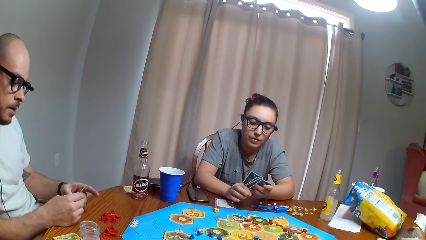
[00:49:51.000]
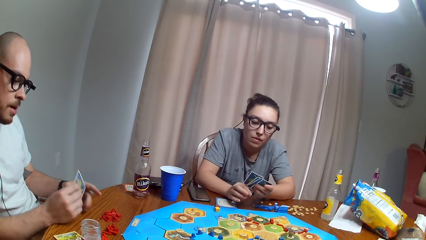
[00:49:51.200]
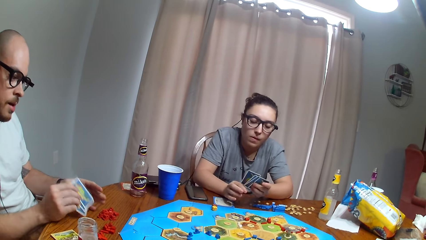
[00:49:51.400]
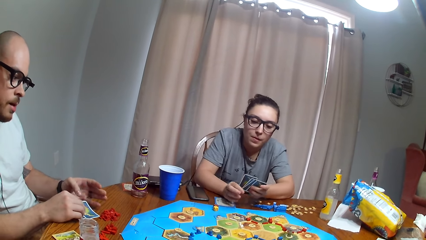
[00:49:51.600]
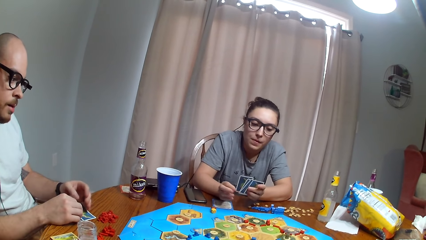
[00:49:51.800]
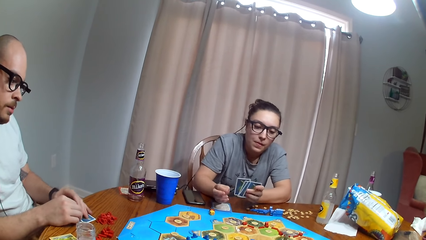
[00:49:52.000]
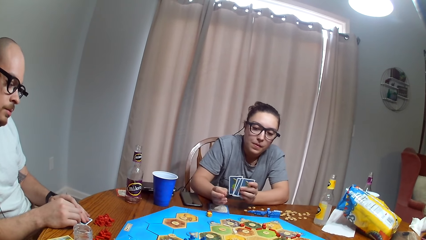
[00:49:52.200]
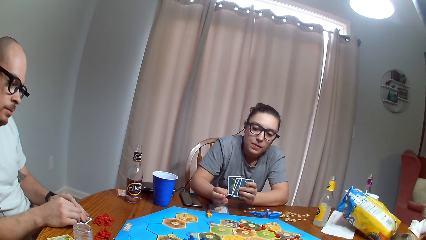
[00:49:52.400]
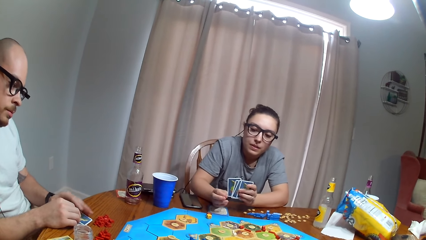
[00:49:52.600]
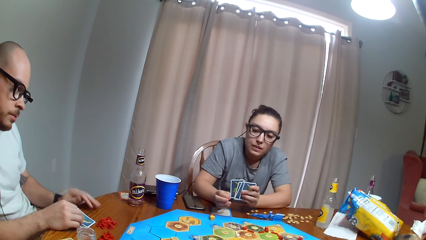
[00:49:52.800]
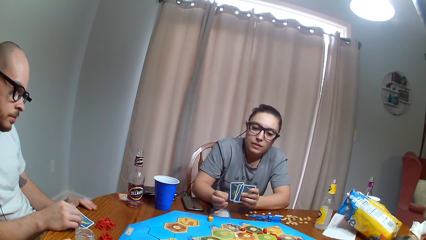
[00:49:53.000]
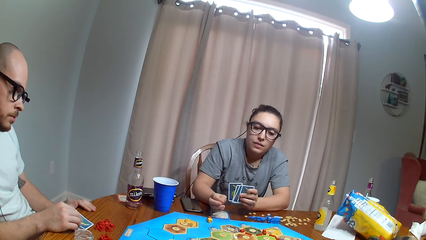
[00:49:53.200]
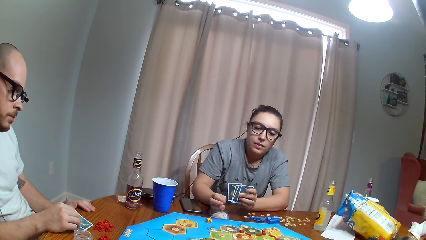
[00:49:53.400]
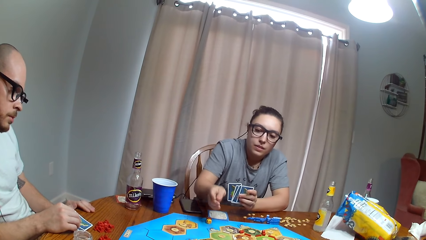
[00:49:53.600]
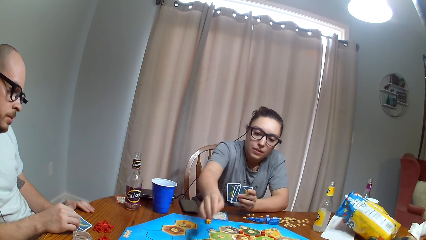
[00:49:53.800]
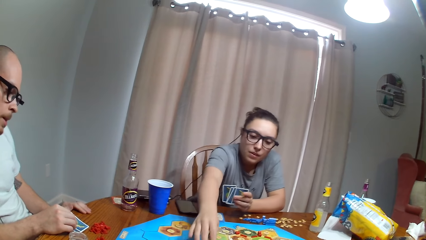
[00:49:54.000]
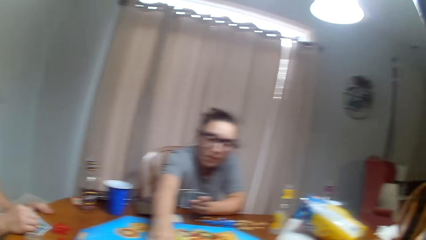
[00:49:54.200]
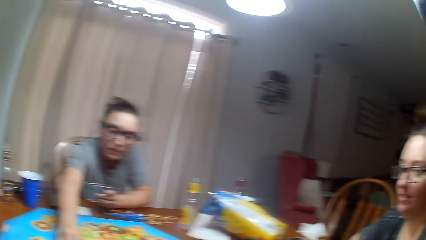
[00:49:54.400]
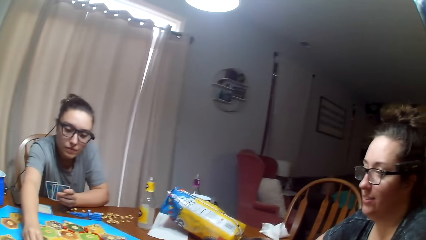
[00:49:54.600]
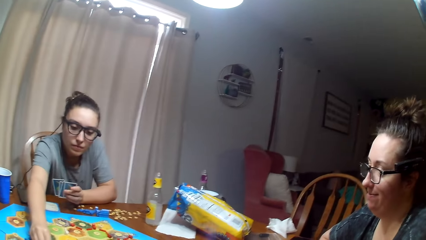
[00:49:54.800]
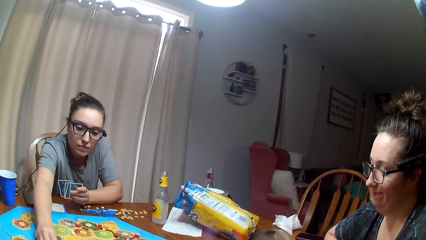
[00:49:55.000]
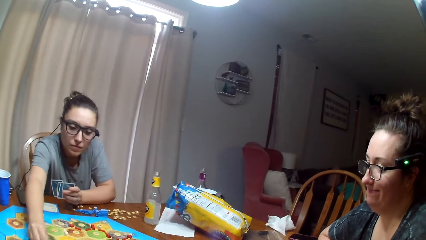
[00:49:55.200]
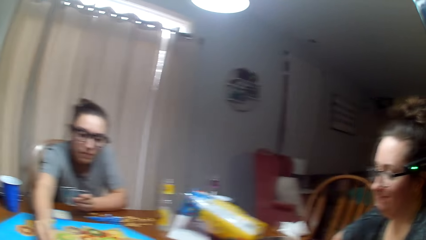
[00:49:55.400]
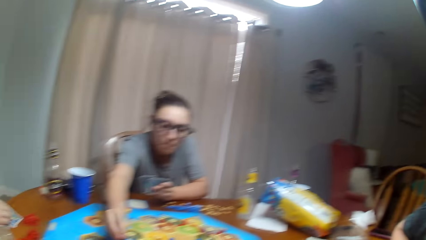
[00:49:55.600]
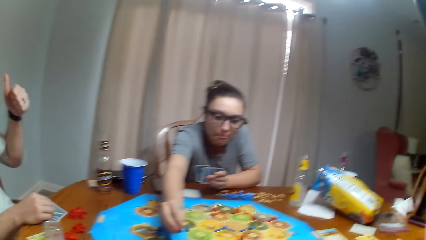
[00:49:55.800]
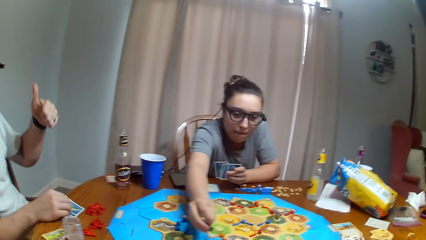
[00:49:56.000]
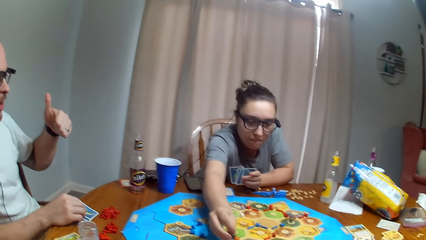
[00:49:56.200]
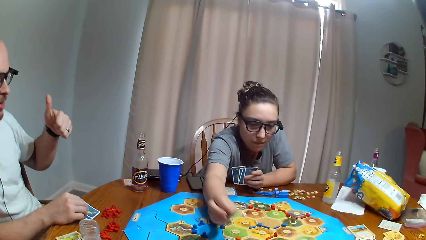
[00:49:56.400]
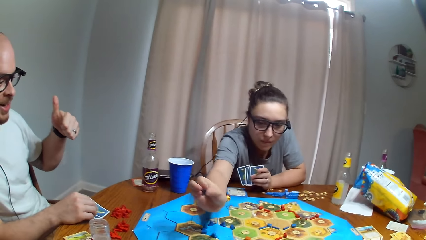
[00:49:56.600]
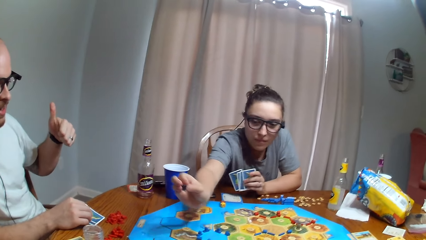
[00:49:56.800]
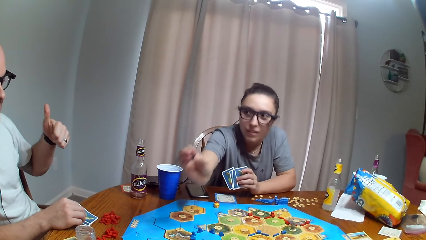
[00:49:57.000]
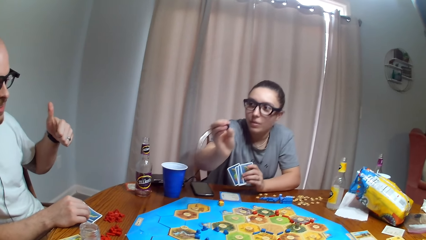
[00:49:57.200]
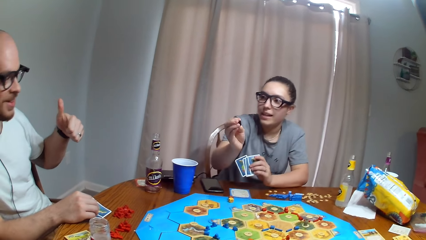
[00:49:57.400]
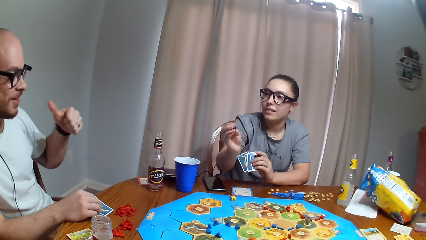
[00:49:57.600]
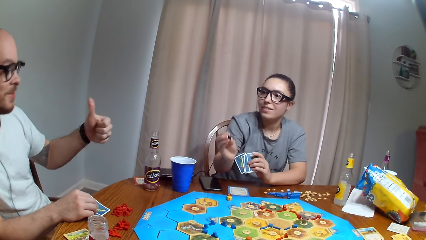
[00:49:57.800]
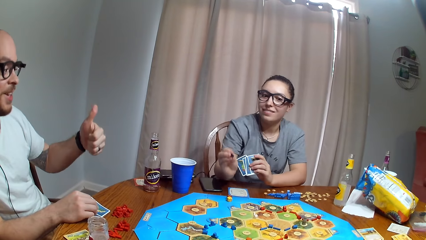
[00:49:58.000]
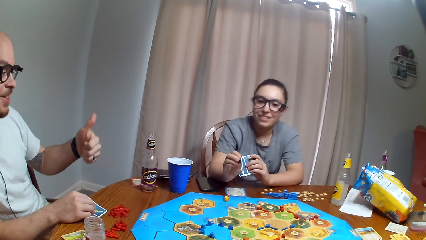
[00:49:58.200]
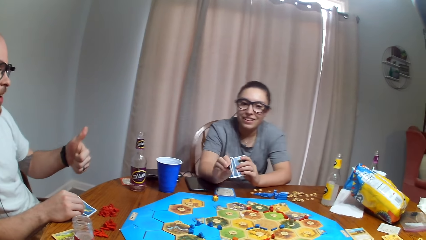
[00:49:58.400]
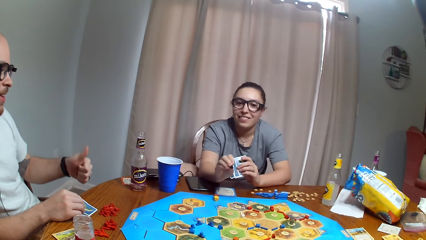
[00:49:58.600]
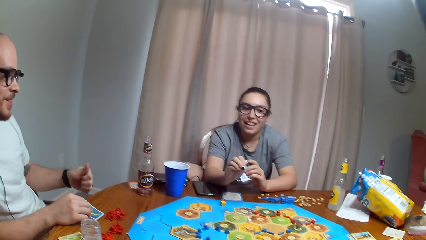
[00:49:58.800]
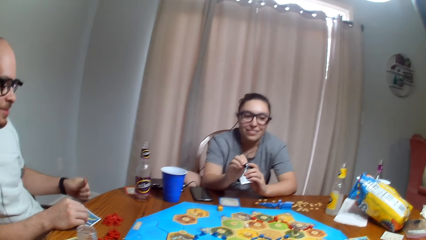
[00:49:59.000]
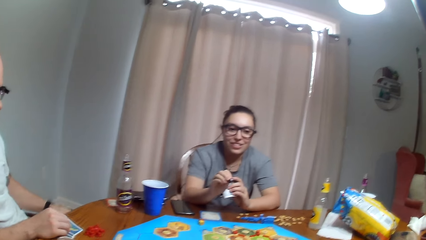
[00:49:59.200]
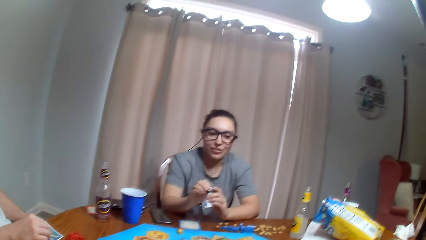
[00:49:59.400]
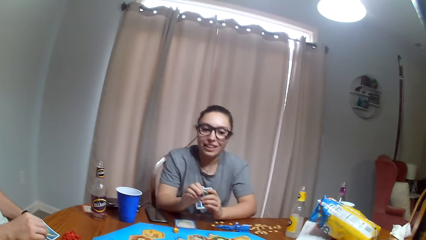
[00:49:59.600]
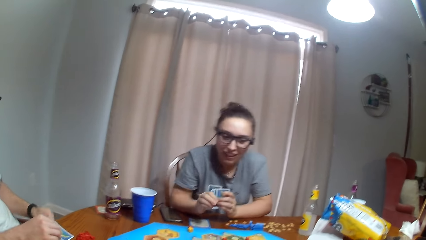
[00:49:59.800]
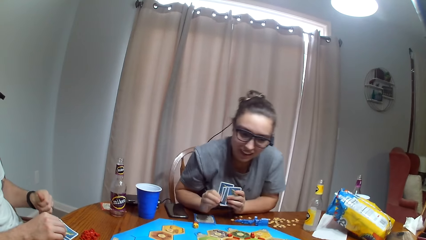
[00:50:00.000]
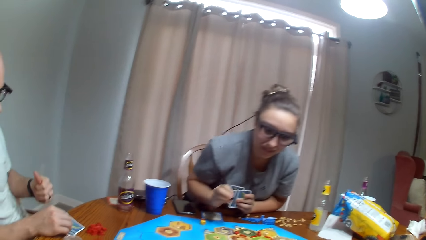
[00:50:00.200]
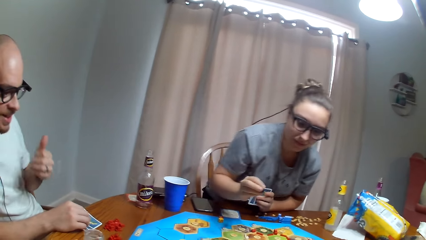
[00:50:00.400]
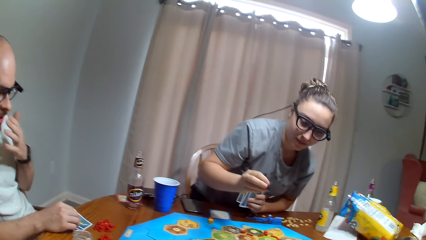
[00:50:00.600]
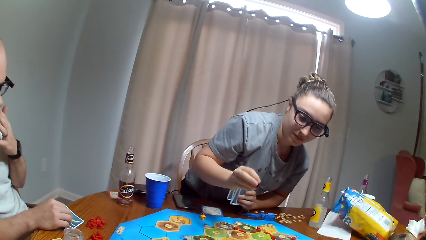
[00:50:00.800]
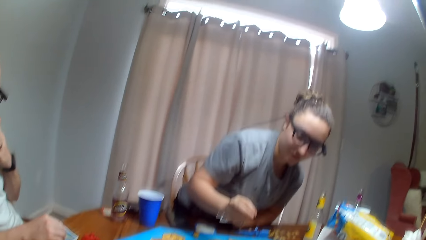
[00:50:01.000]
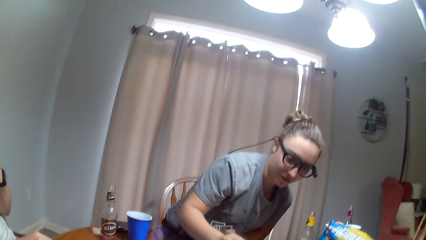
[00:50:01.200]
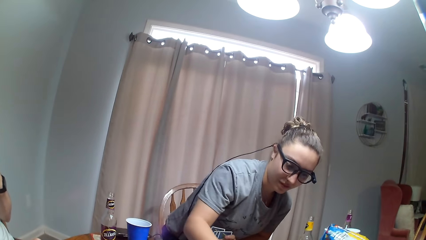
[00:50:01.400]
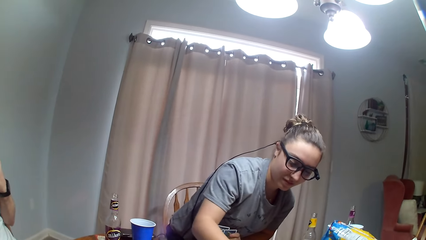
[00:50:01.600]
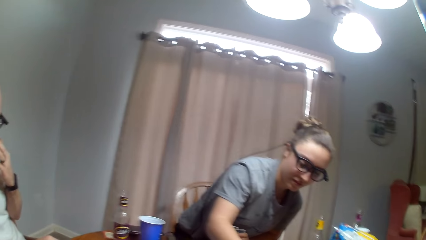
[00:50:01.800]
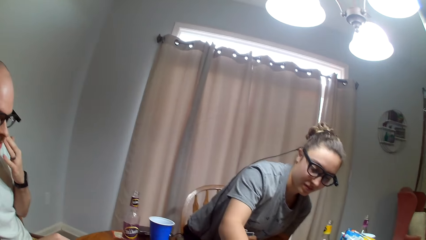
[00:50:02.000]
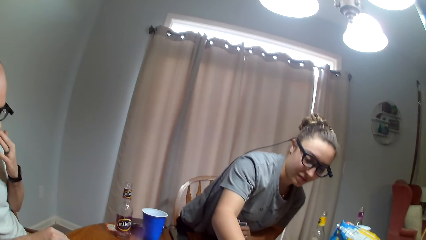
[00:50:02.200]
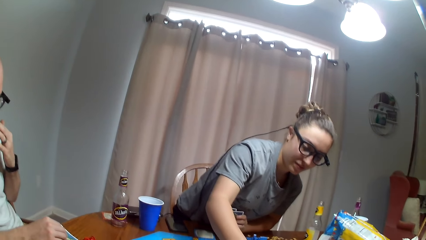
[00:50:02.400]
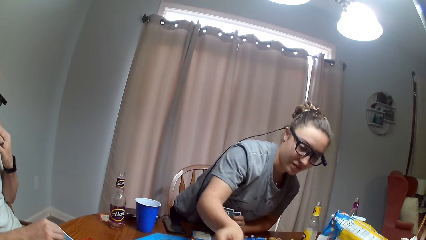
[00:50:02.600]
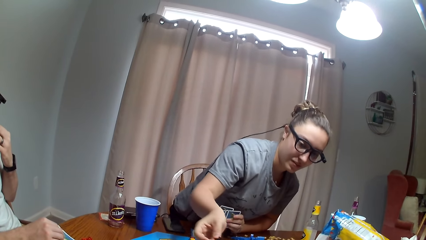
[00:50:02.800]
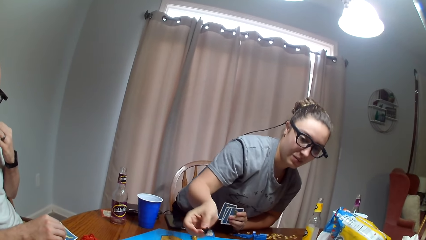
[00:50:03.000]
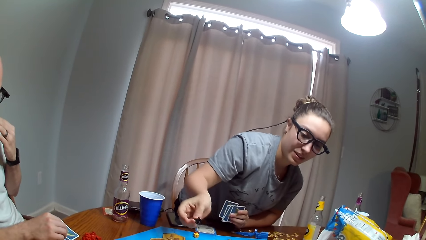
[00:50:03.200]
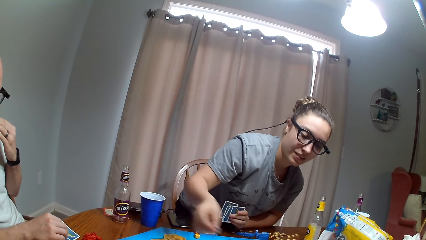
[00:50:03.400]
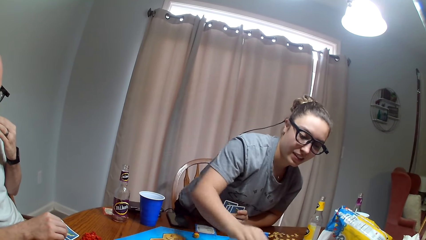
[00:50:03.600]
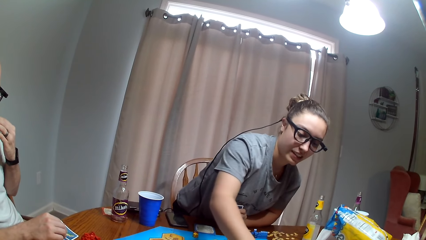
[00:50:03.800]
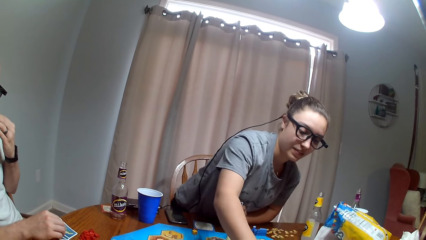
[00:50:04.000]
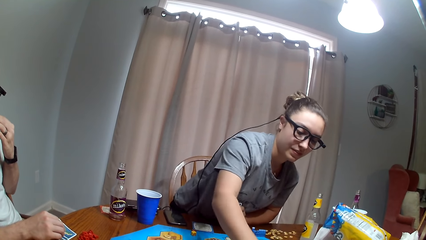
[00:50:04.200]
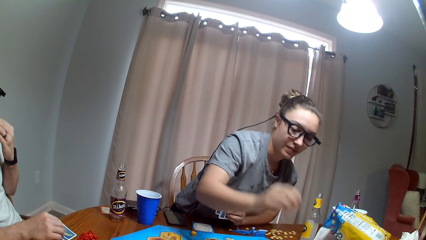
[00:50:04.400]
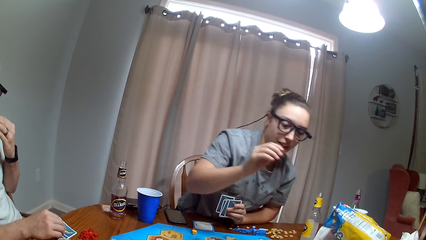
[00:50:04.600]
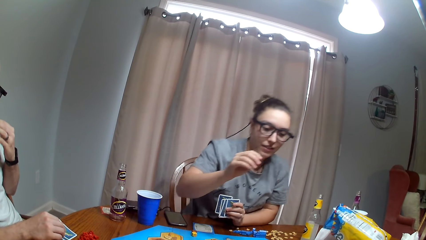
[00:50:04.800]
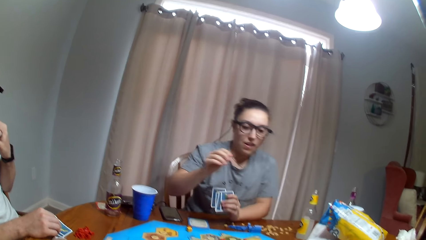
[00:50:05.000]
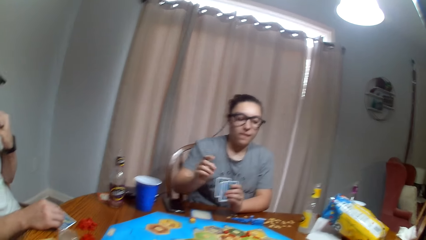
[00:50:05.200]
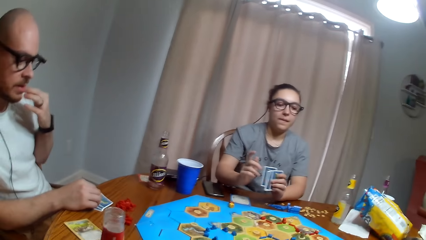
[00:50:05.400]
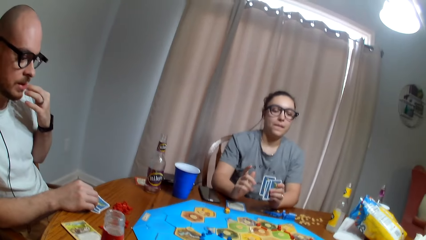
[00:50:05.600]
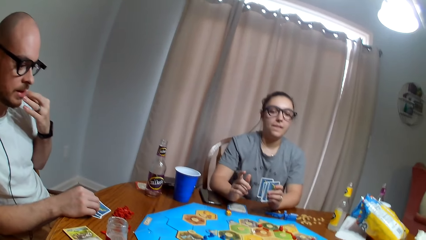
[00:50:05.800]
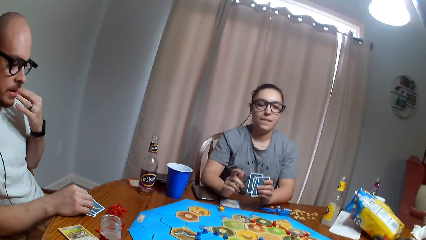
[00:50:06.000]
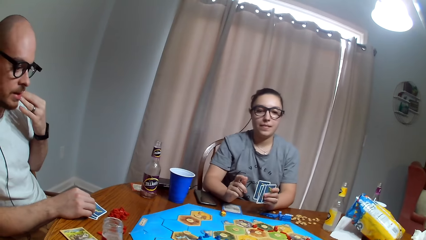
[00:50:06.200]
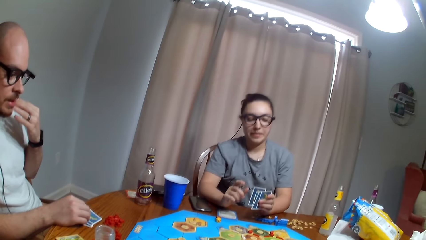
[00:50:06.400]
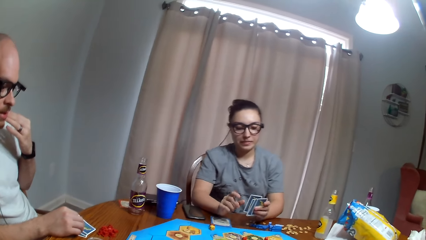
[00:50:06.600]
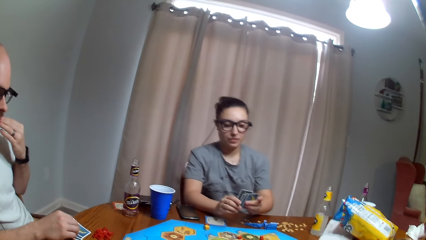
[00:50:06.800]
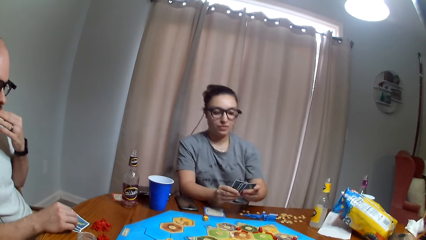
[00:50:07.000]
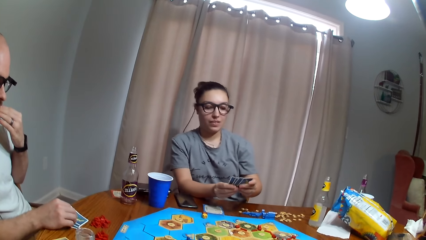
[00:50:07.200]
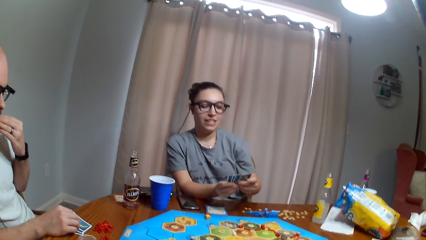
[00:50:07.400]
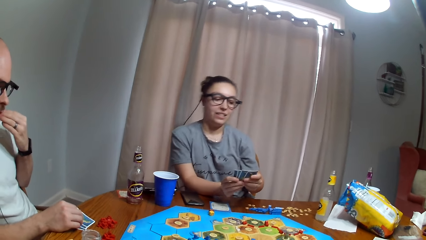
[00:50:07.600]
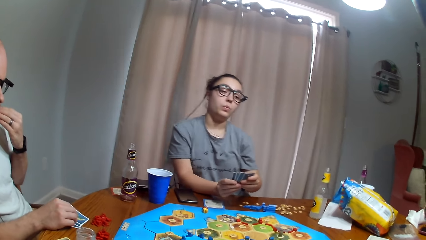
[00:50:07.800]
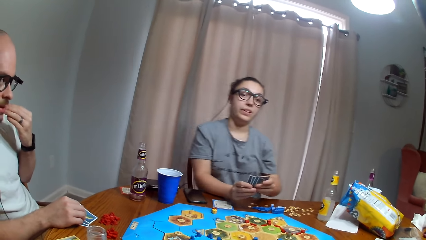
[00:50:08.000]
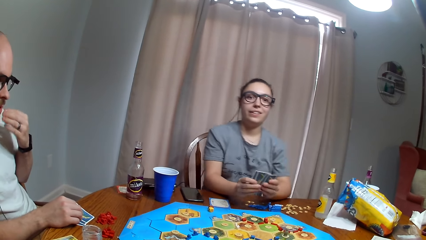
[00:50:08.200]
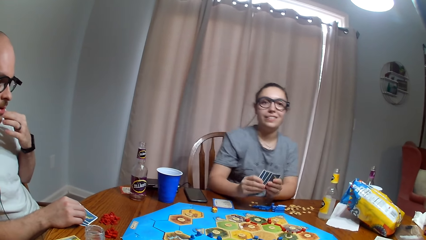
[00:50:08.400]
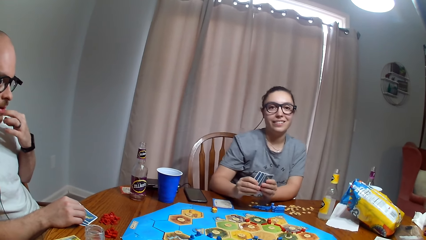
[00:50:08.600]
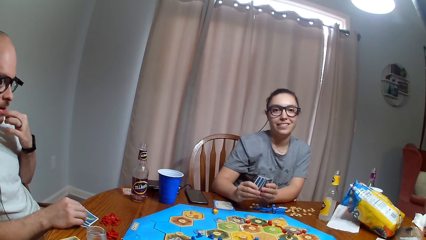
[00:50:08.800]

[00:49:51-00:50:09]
A man puts the cards on the table. A woman moves the token on the board. The man gestures his hand. The woman moves a piece. The man moves the thumb. The woman stands from the chair, leans in, and moves the piece. The woman sits on the chair, moves the cards in the hands, and examines the cards.
